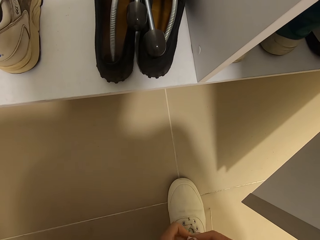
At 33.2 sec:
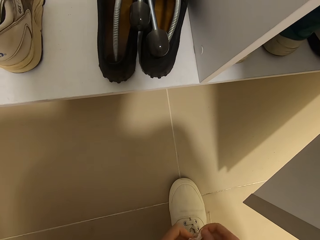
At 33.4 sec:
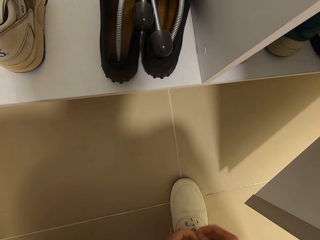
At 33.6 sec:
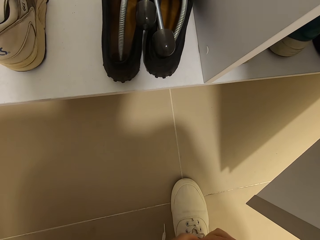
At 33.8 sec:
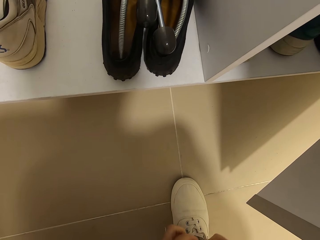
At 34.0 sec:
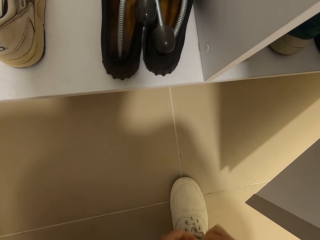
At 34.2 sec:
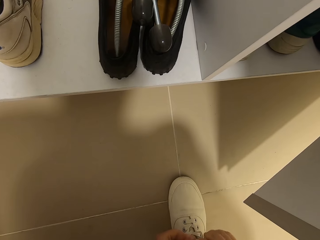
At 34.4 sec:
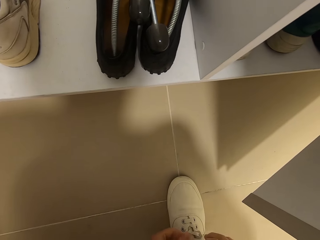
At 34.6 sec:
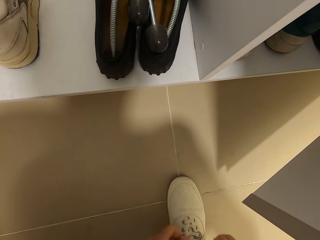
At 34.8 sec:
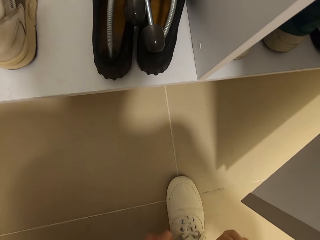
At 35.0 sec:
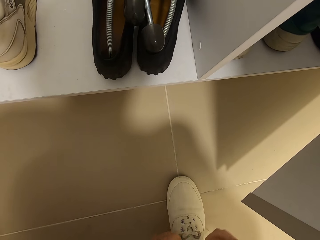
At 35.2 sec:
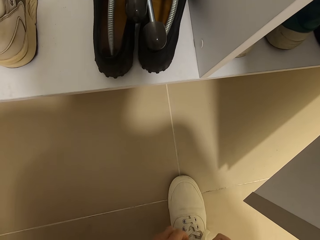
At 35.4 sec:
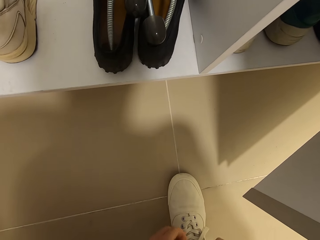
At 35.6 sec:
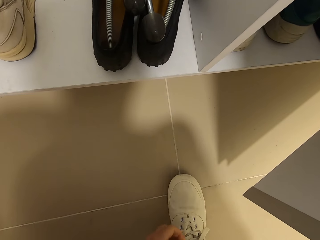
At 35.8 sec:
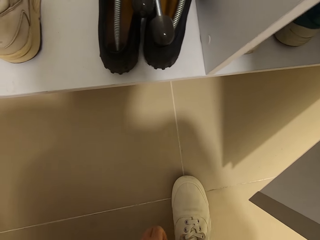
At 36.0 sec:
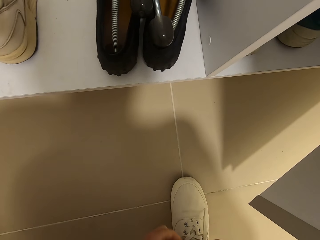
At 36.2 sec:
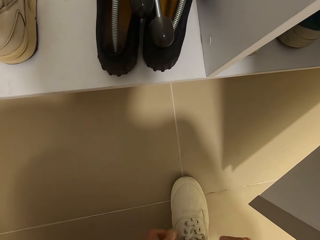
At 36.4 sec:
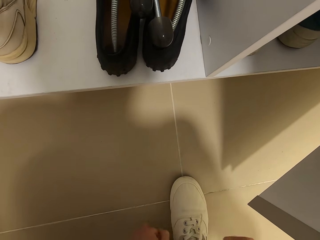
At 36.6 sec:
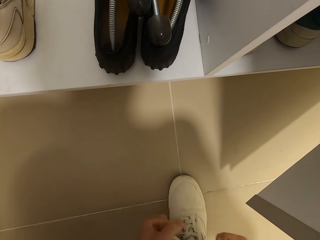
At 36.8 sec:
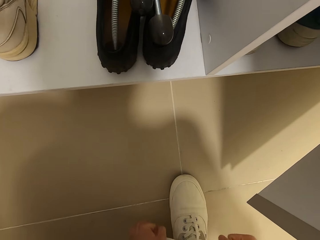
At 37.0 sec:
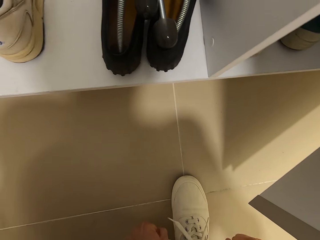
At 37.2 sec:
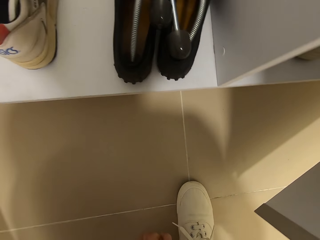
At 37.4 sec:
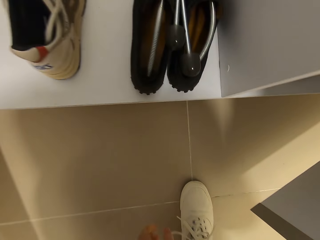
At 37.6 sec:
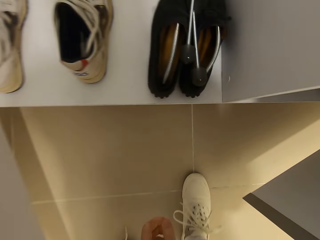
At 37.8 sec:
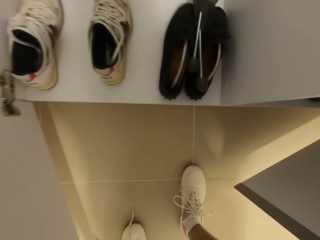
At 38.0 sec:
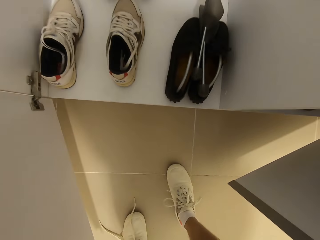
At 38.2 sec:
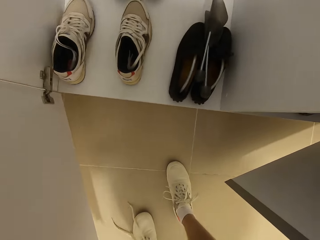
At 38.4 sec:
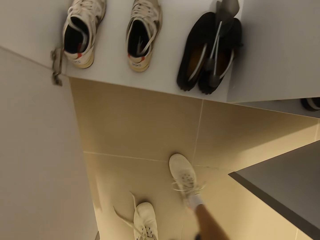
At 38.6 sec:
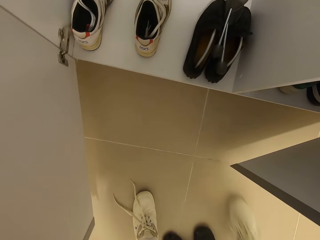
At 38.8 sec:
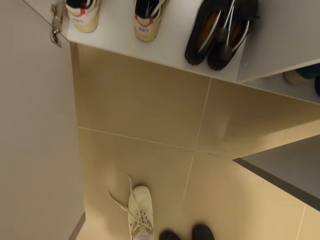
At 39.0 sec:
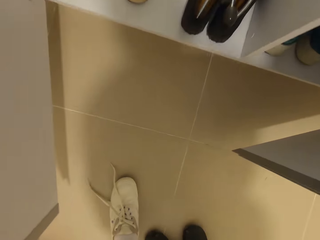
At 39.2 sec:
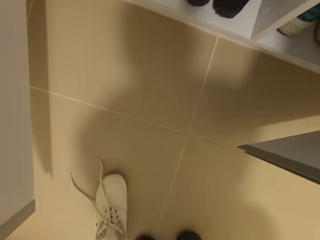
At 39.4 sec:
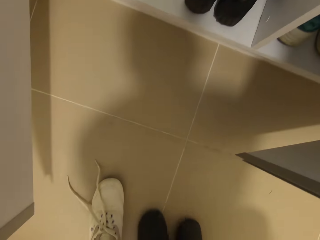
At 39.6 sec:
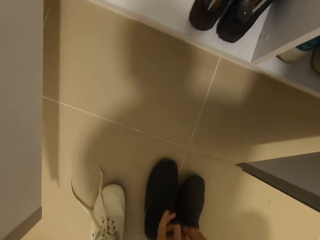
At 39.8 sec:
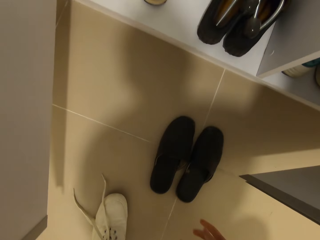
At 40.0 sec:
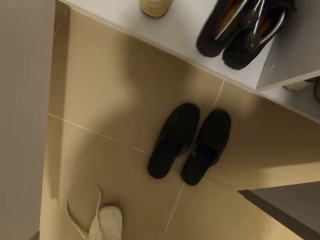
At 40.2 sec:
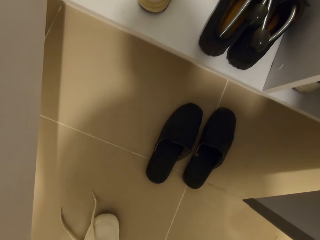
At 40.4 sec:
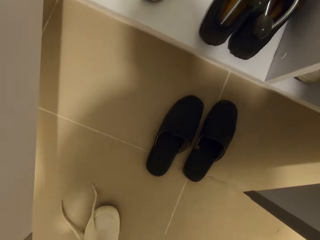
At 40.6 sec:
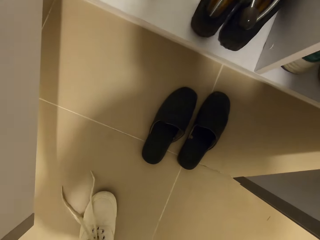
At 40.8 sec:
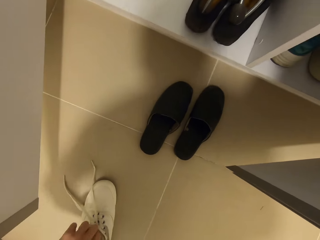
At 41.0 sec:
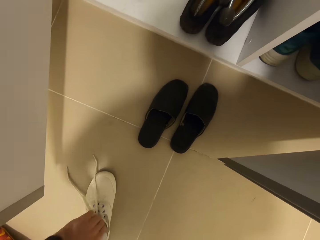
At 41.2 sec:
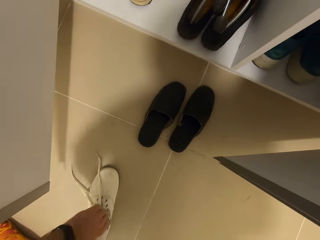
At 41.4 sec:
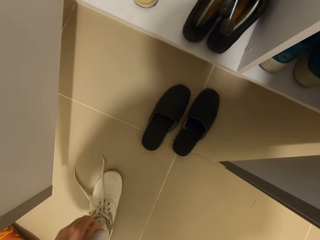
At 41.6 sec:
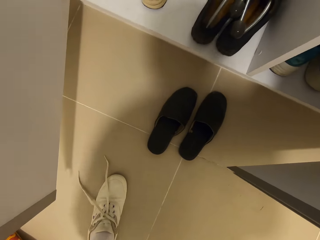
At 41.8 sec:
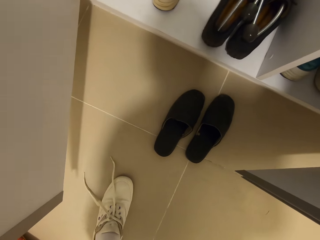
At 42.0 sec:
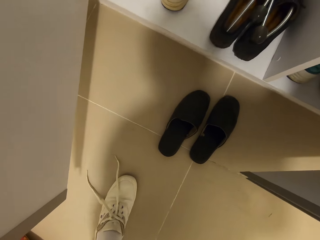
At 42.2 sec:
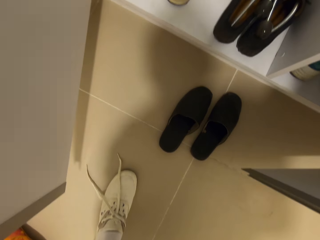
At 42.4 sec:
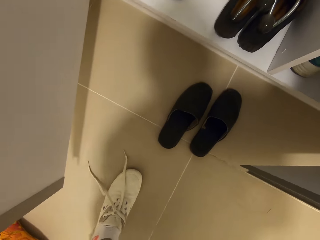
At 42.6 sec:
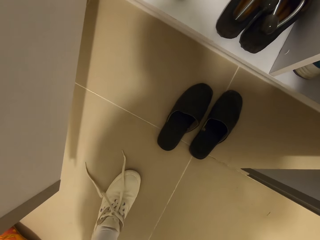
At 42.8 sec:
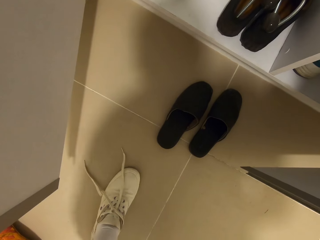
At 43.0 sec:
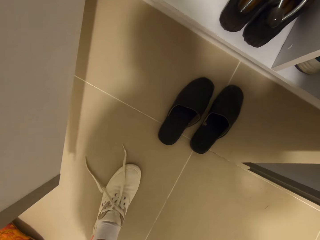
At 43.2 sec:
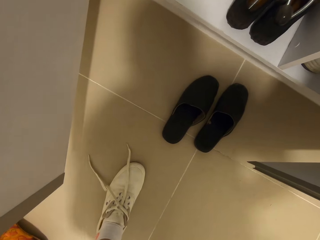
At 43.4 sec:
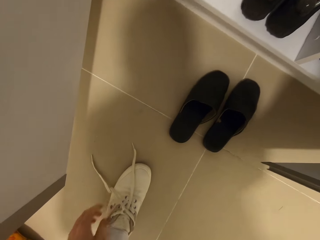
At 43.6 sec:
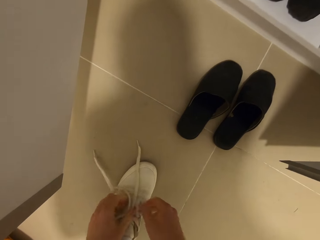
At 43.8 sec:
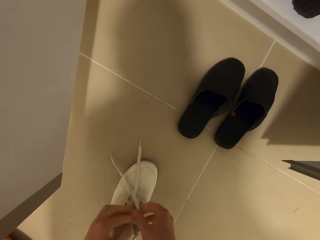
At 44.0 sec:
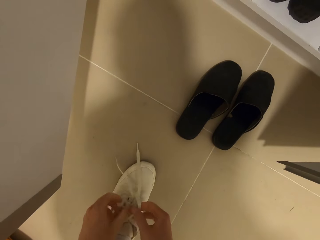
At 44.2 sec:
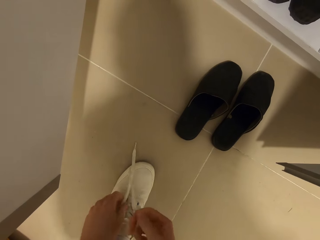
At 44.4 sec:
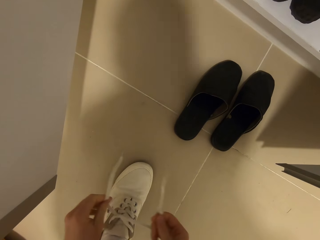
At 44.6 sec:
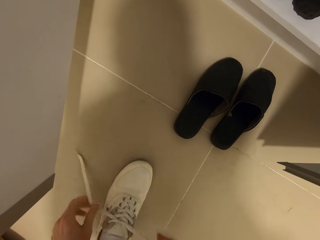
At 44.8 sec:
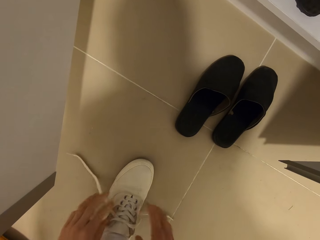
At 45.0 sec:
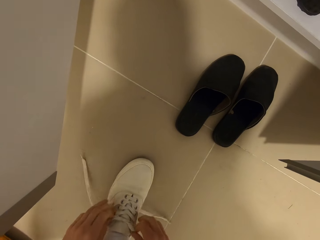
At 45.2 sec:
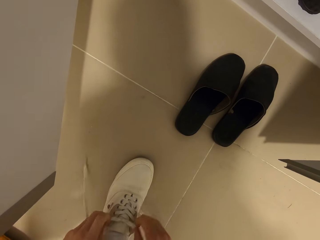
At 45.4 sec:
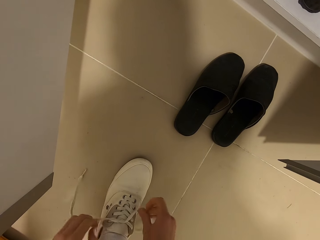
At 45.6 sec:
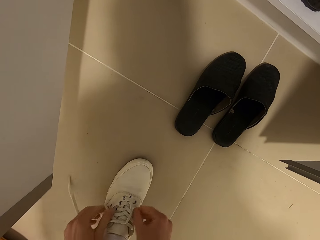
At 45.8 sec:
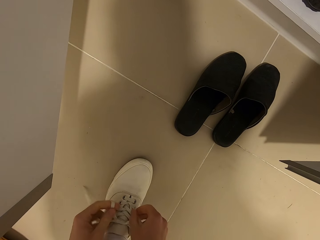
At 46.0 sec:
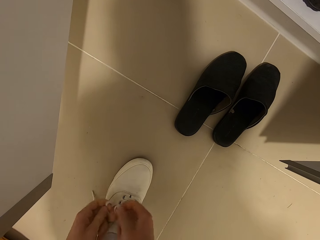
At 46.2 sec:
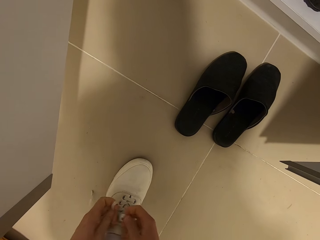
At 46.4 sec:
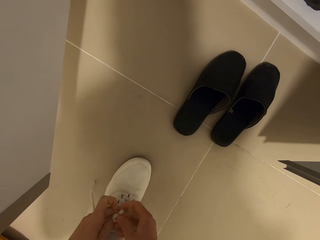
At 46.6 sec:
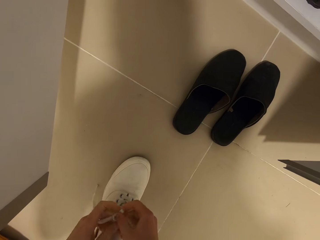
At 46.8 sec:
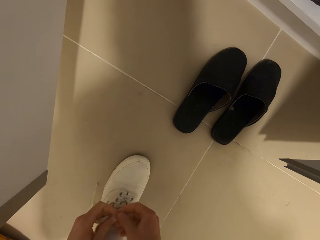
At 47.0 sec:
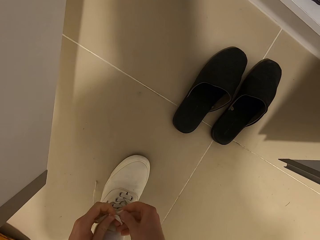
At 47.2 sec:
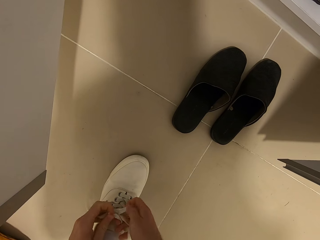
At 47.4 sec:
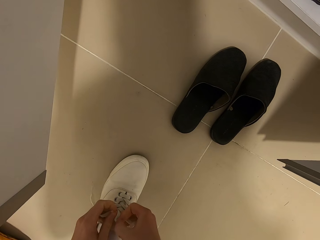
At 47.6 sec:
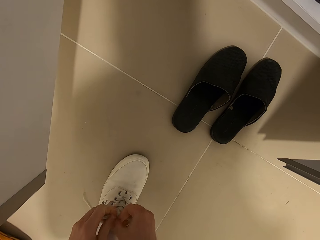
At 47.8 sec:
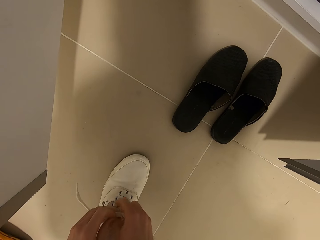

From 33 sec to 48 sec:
The camera wearer puts on the left shoe. They tie the left shoe laces.

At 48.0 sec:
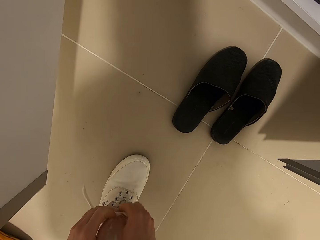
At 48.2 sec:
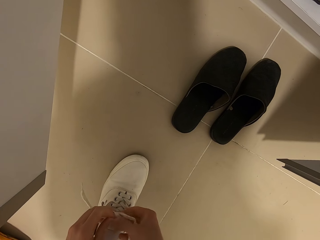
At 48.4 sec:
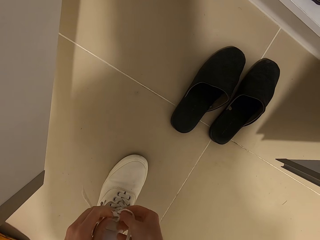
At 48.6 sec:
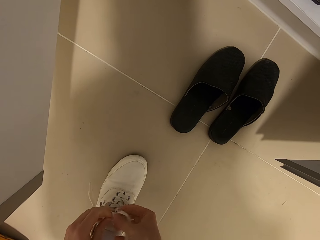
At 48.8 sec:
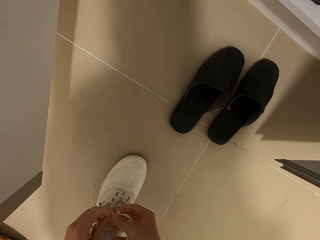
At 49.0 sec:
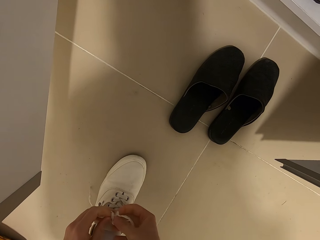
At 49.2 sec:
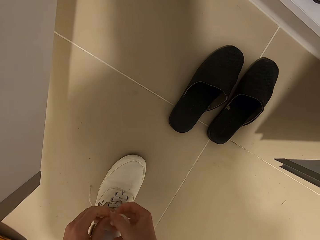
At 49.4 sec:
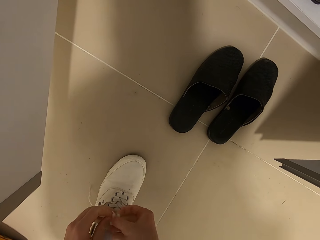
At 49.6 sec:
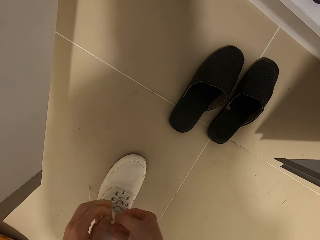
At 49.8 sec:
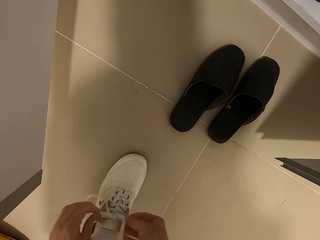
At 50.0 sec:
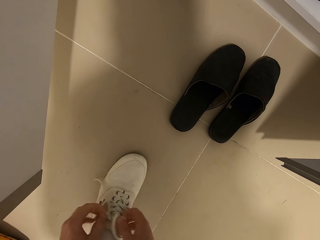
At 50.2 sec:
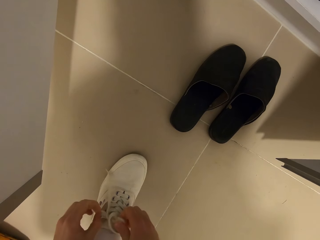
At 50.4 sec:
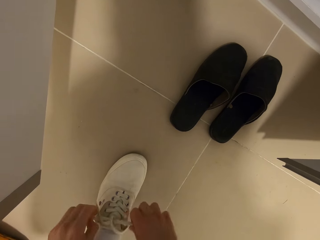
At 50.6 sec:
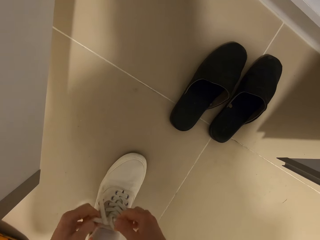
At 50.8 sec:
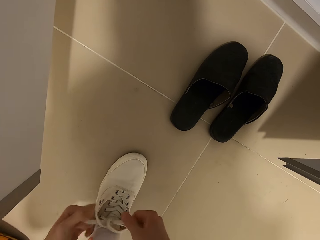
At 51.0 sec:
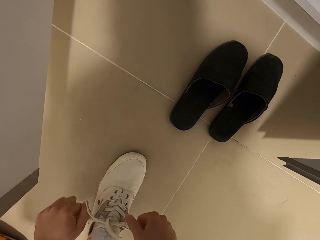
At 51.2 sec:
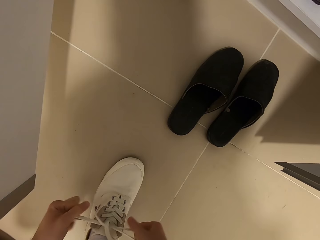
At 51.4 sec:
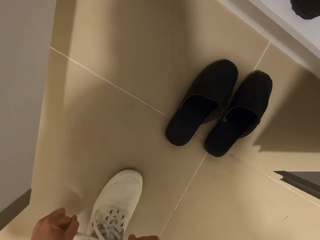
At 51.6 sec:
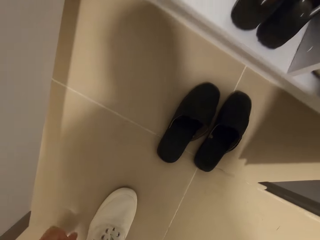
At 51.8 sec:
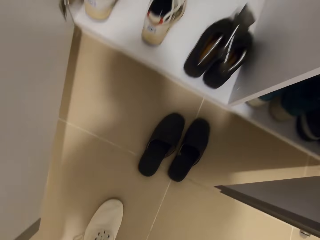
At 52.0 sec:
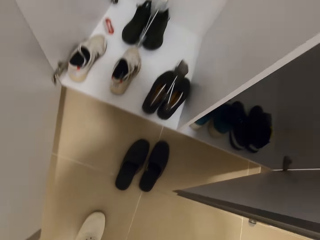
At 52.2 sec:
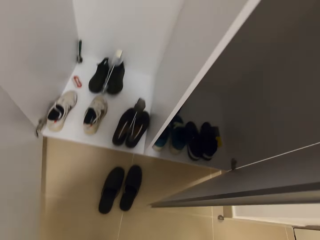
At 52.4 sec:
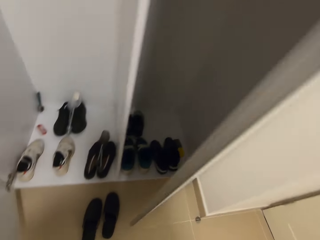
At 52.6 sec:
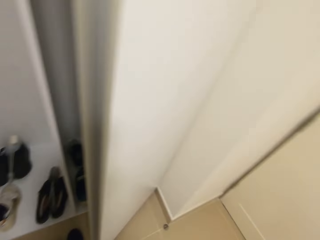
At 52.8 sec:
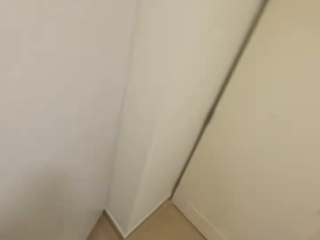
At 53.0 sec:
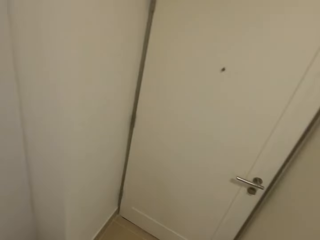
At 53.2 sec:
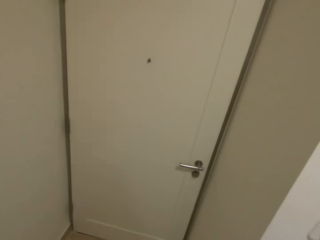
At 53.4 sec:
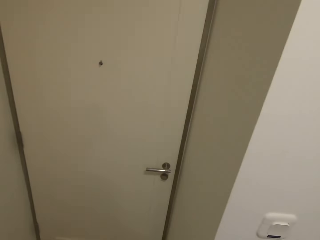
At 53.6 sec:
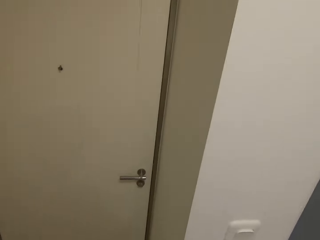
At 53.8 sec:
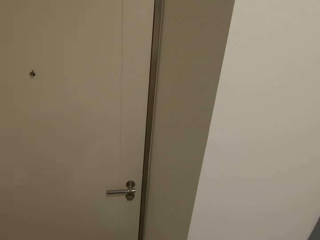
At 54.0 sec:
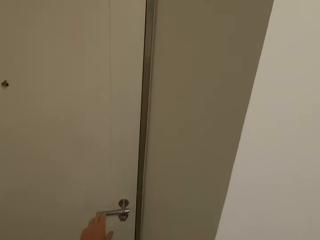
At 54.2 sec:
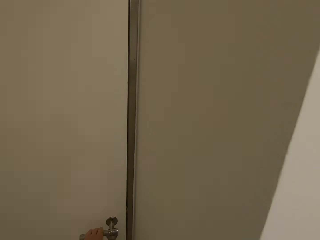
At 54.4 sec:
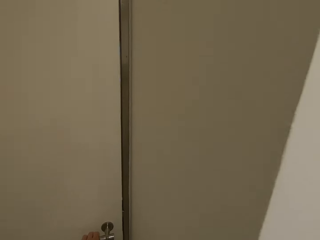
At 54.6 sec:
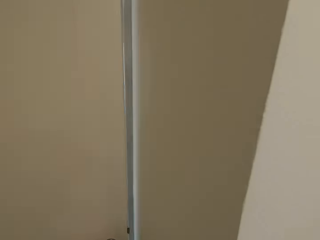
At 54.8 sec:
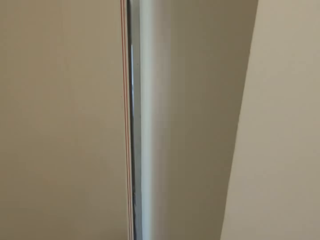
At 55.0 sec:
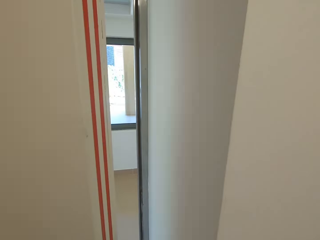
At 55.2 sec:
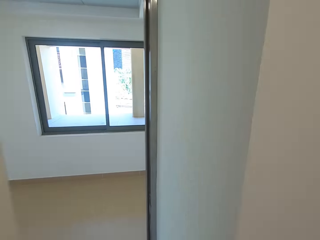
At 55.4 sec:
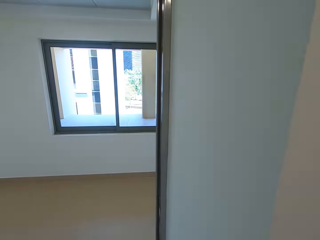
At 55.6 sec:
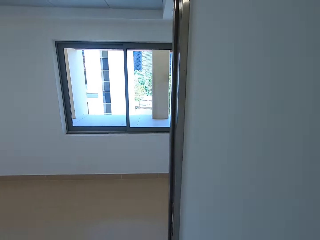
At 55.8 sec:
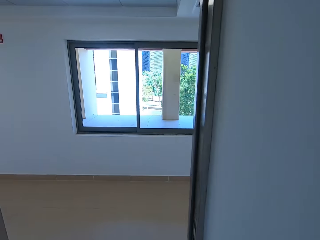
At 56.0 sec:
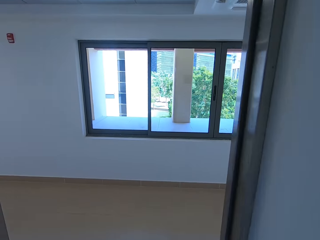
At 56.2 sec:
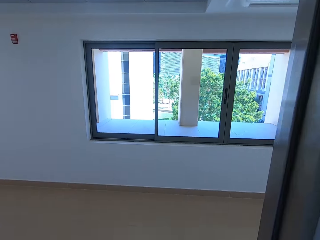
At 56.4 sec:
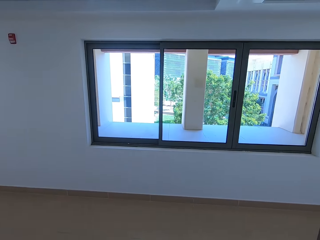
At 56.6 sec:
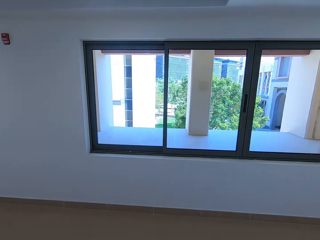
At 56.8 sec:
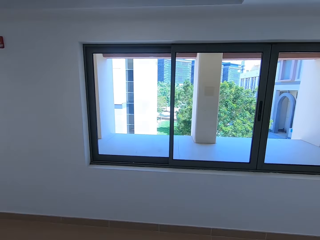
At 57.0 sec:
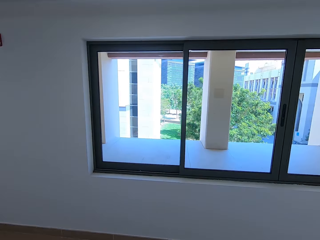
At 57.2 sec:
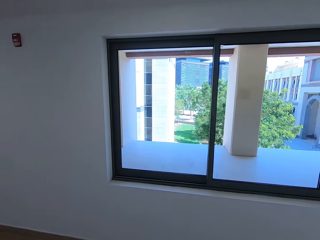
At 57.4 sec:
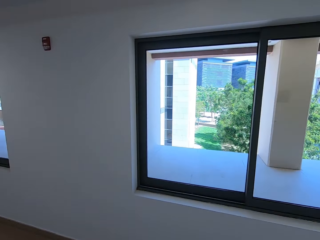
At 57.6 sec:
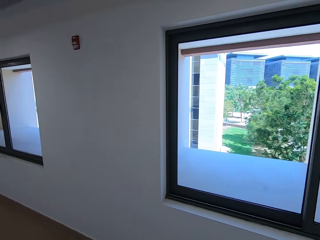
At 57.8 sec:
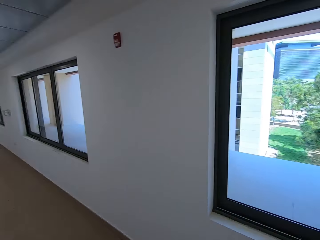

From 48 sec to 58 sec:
The camera wearer walks. They open a door.
